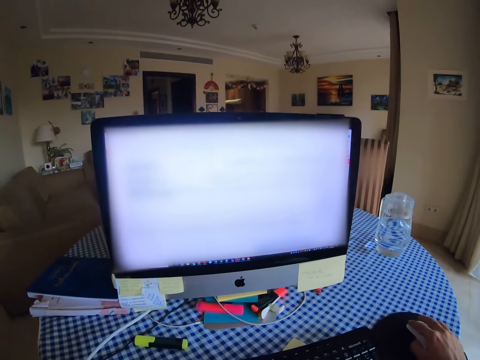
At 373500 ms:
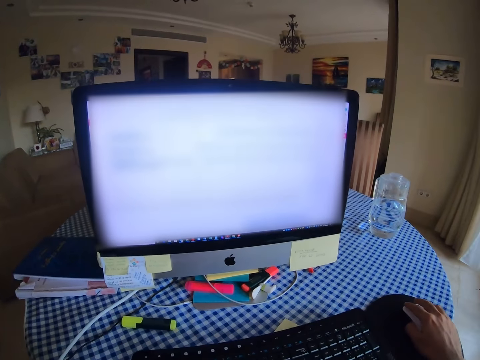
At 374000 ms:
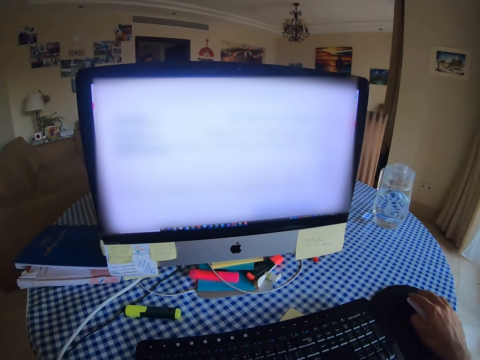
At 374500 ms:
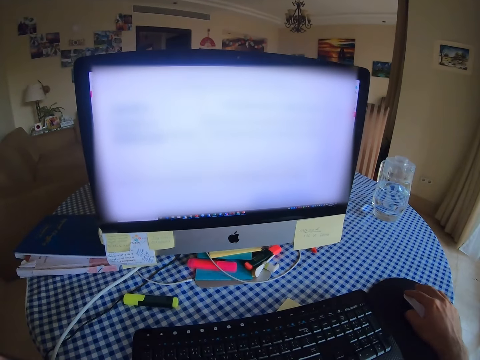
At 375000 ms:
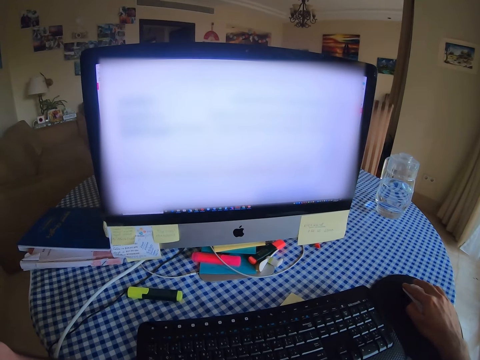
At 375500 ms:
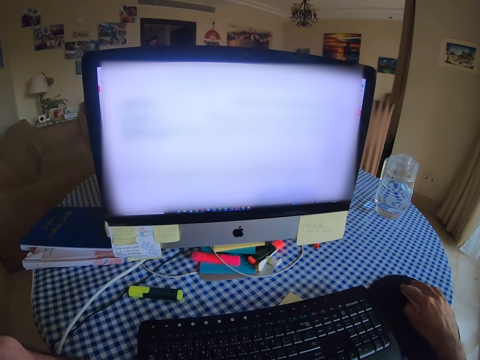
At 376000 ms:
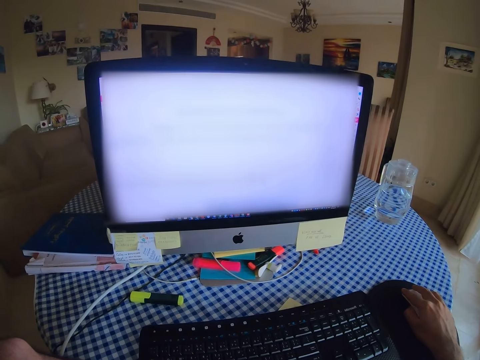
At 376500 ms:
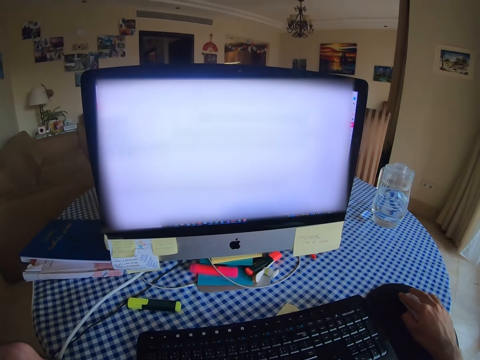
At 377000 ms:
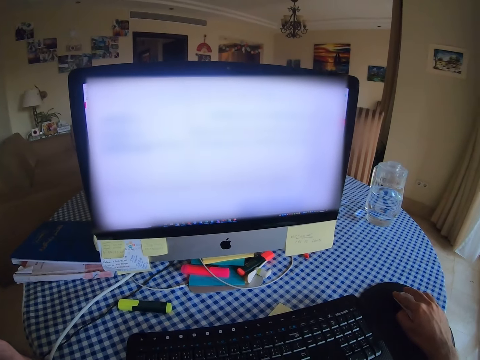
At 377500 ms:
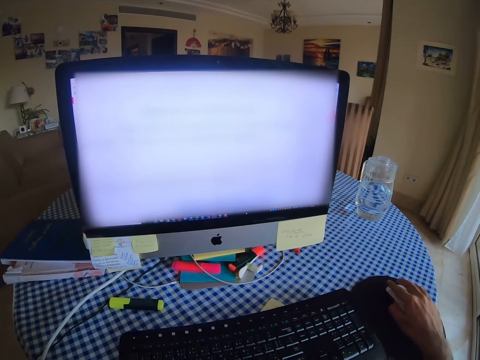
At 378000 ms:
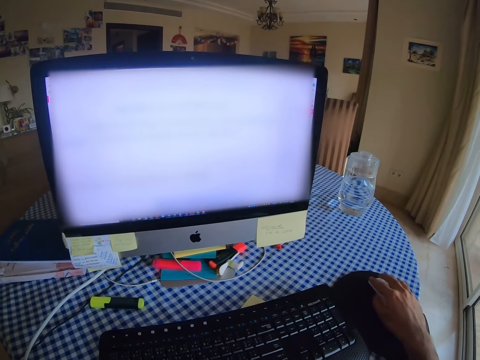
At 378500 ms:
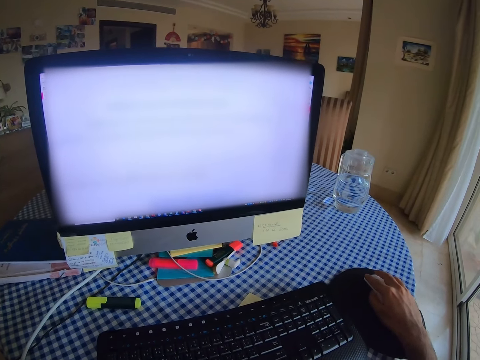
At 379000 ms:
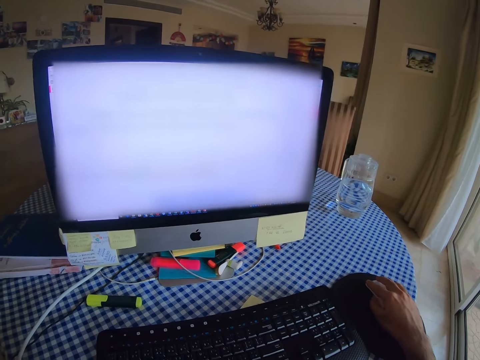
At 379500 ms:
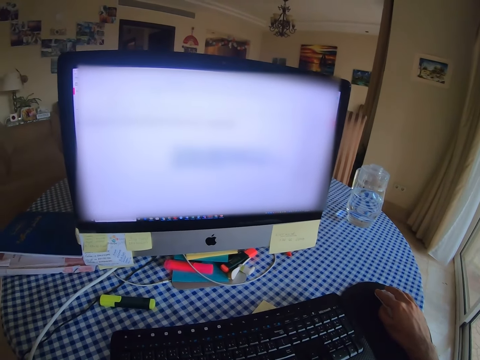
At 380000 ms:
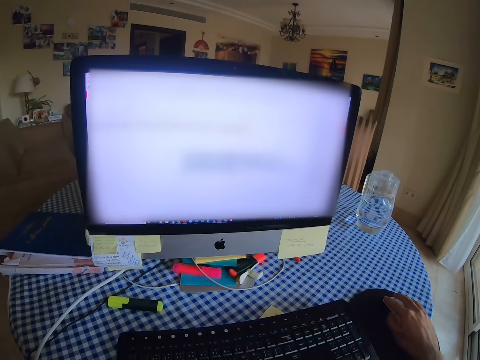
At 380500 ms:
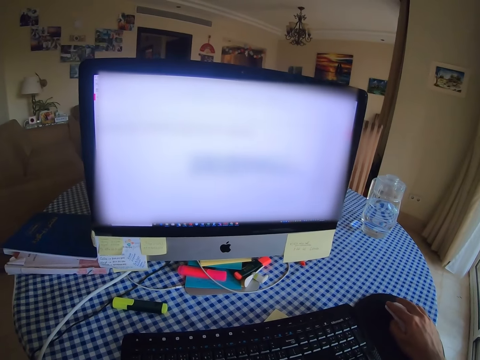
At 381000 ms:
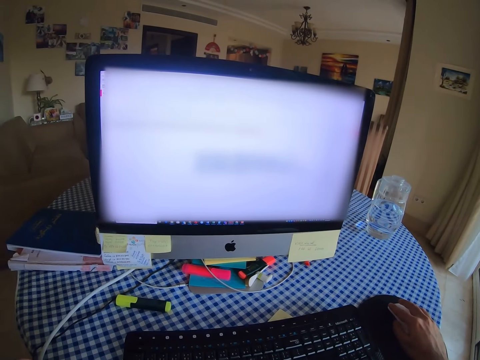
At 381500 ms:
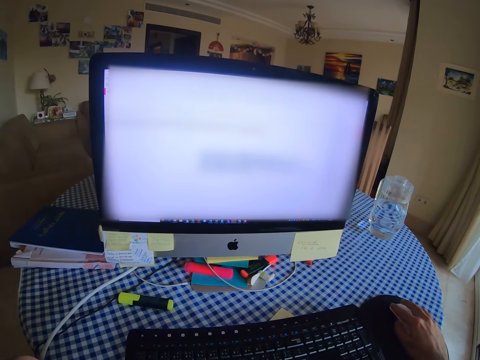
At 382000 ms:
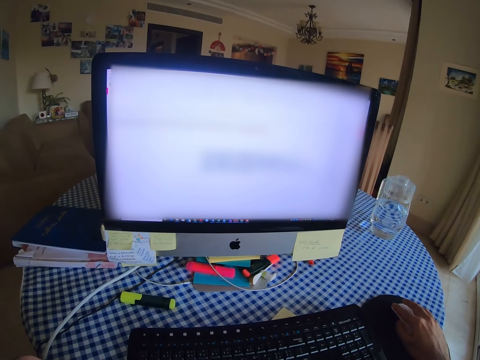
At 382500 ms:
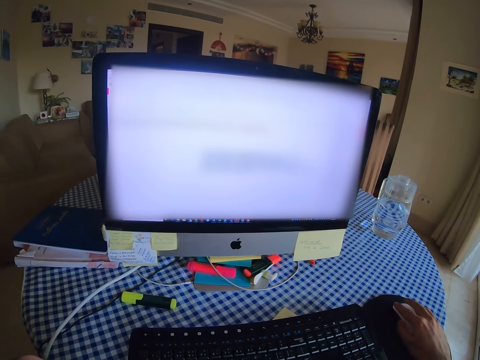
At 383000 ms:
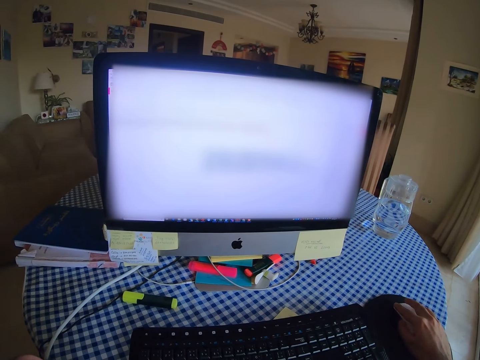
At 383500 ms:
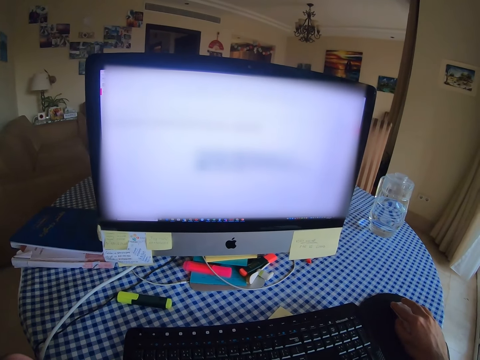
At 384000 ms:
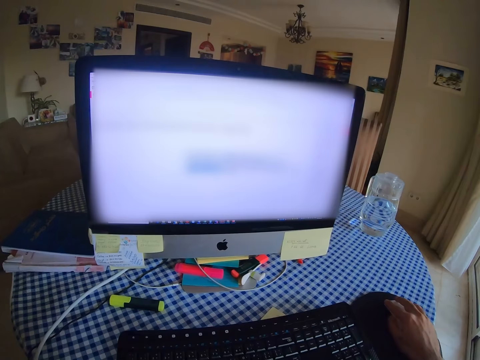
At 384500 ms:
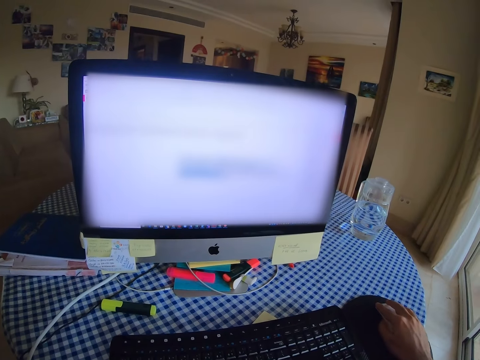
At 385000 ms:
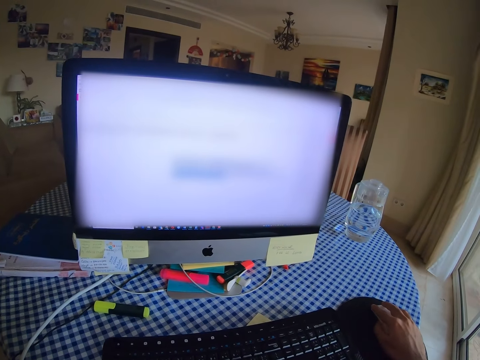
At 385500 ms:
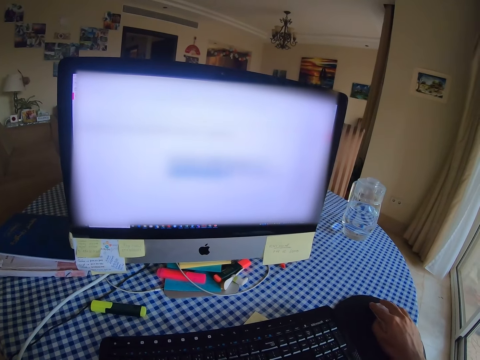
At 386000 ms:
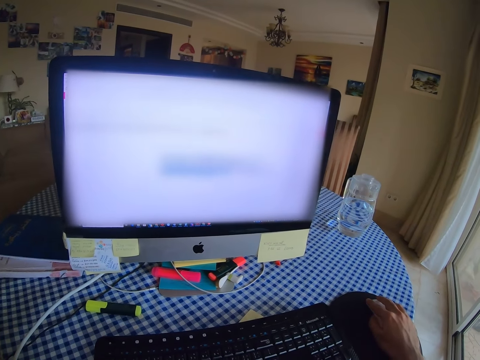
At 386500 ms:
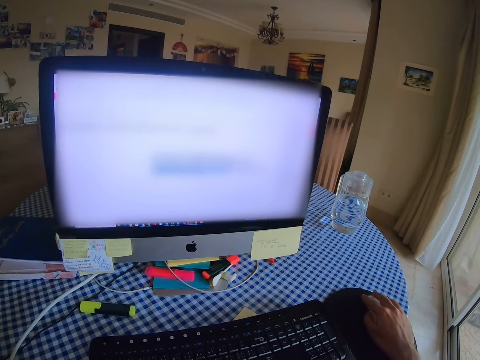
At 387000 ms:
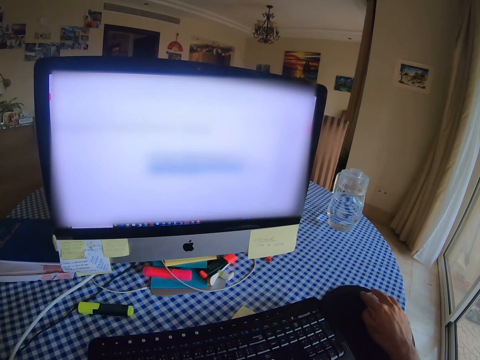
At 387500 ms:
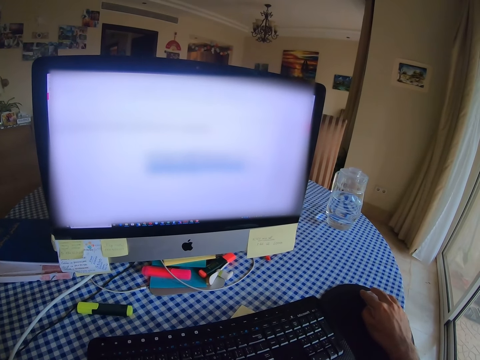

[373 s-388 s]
The camera wearer uses a mouse. They scroll the computer with the mouse.

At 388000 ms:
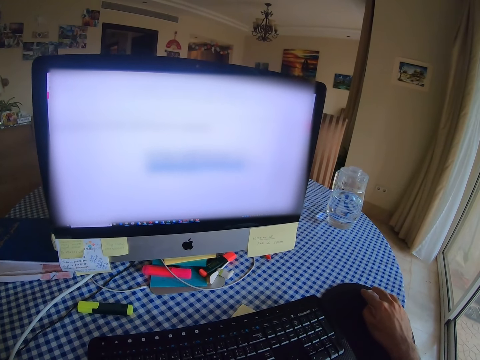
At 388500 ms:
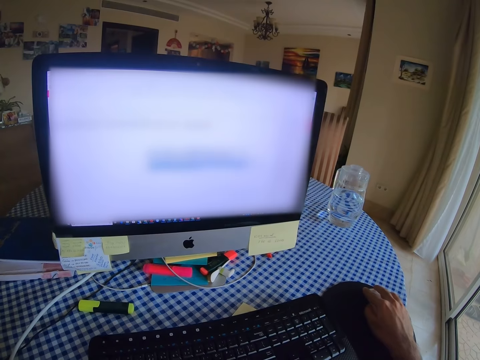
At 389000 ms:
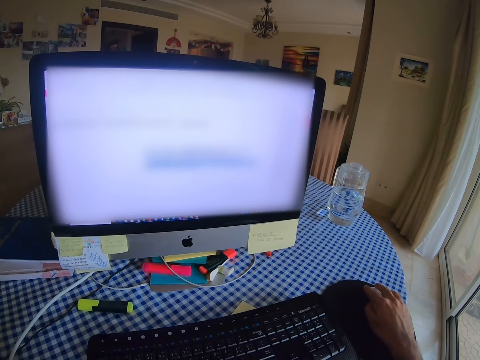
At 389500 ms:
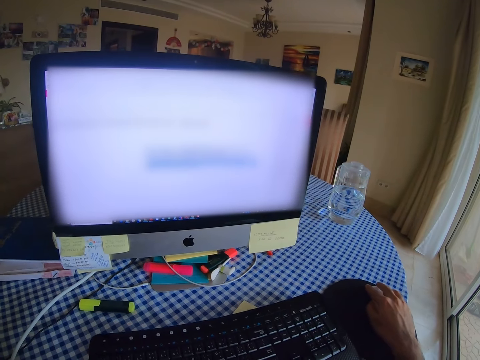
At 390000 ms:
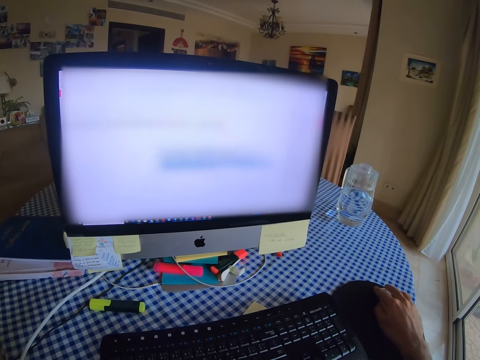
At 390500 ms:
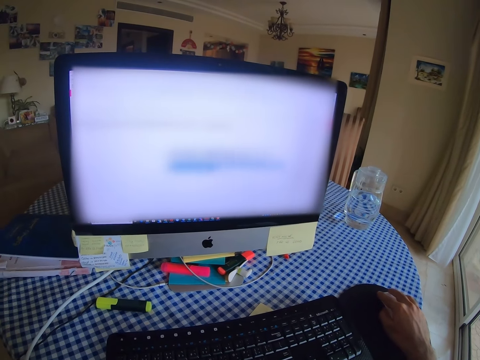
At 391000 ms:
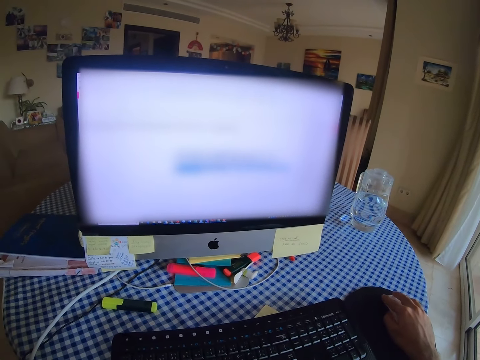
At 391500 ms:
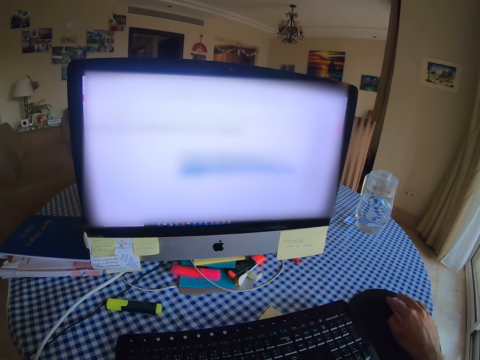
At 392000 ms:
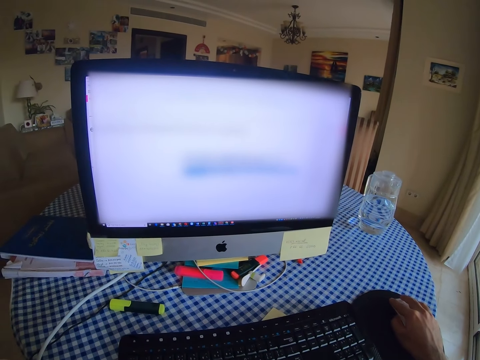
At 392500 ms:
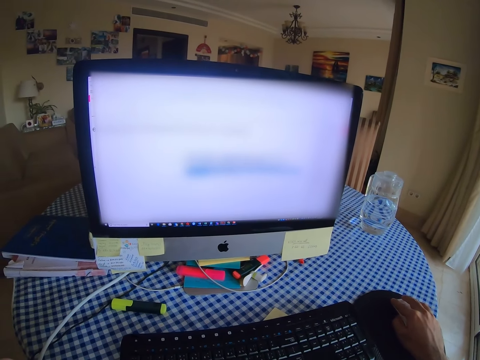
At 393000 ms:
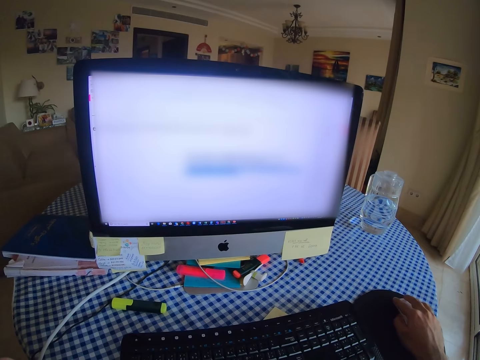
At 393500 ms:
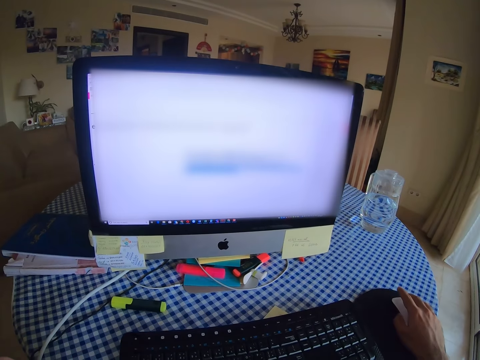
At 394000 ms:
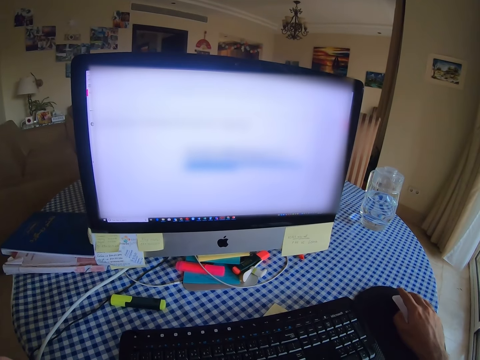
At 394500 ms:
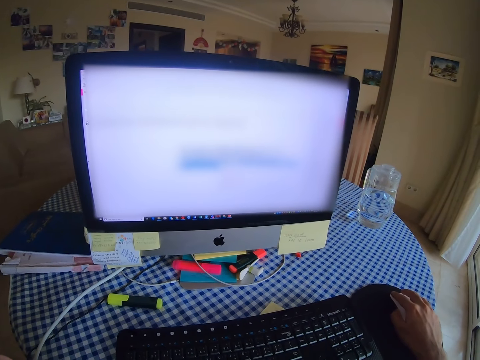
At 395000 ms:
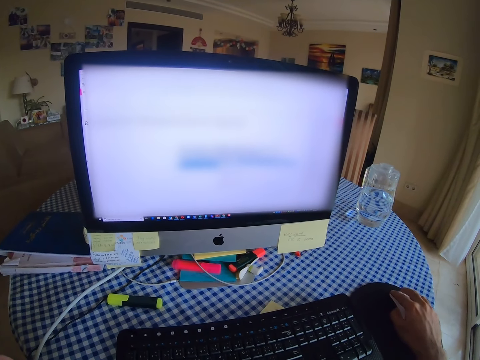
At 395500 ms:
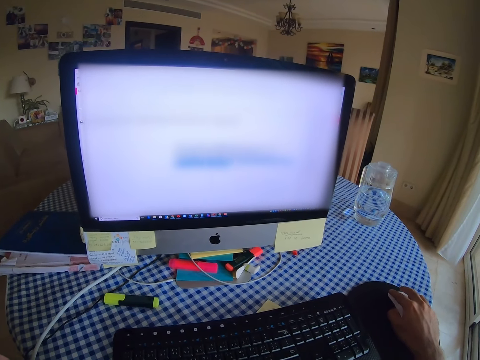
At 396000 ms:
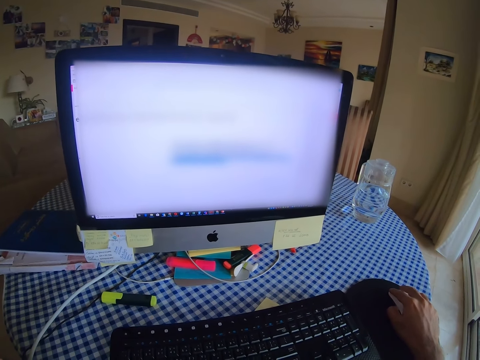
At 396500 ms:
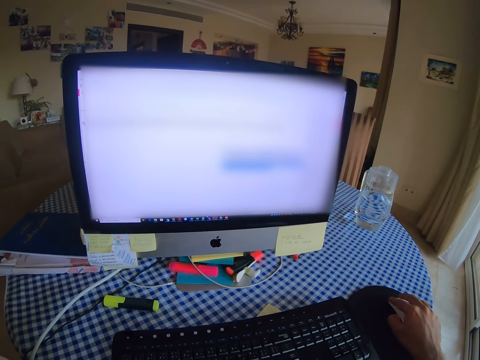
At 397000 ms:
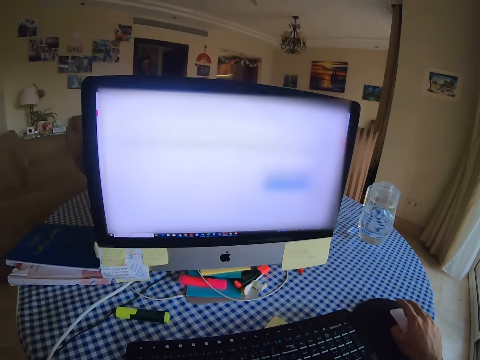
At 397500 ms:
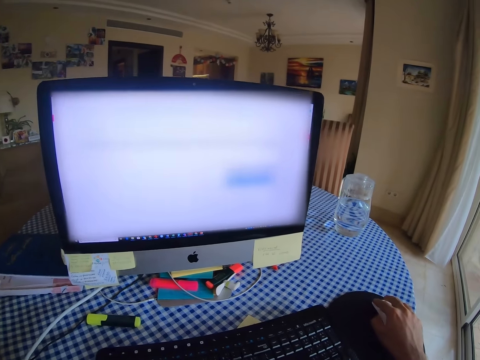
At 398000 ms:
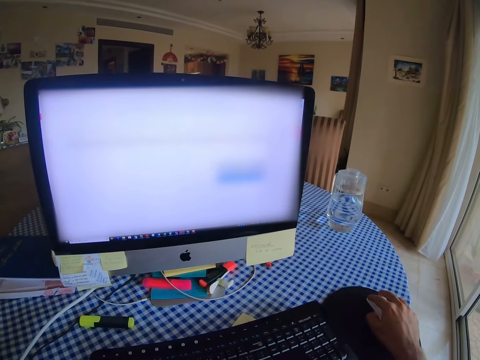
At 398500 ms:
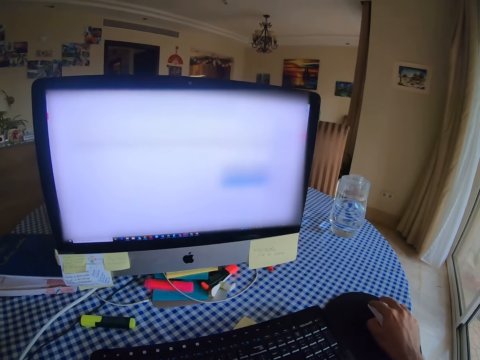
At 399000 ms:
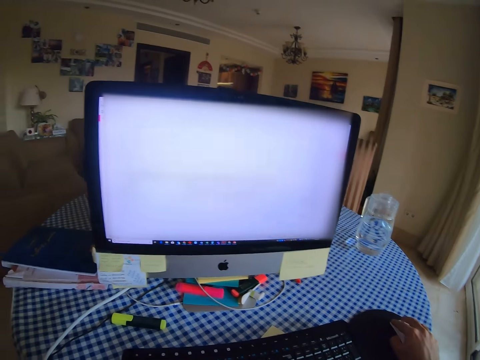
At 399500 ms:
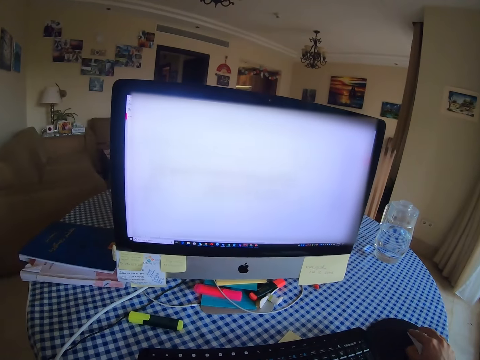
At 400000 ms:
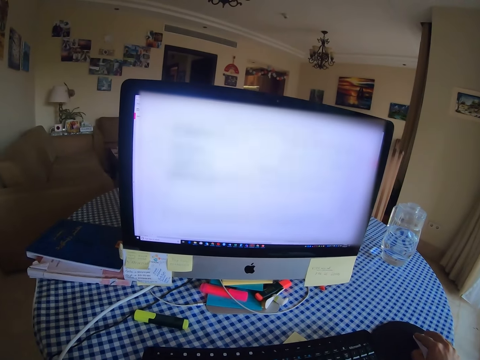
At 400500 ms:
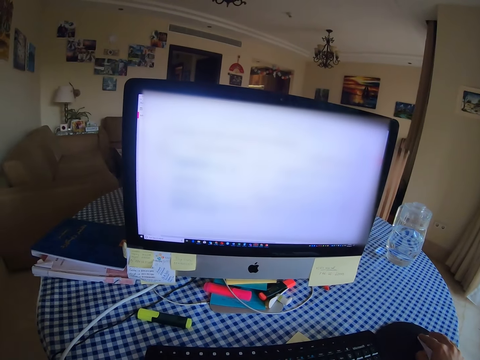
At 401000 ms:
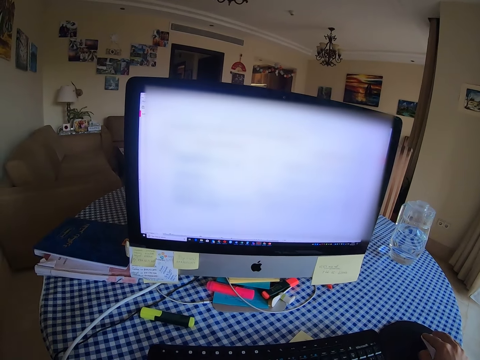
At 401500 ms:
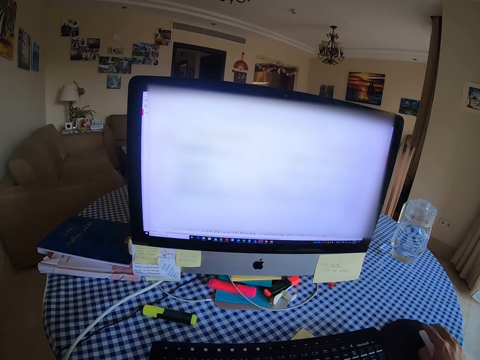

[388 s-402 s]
The camera wearer scrolls the computer with a mouse.
